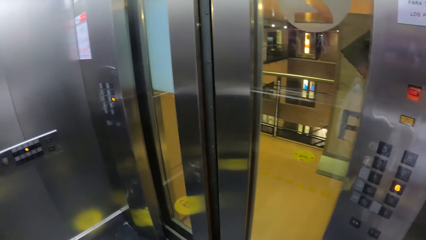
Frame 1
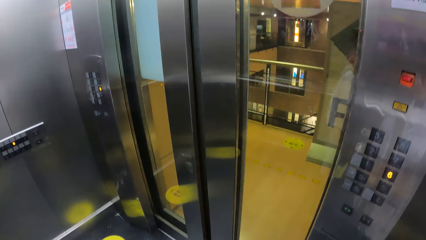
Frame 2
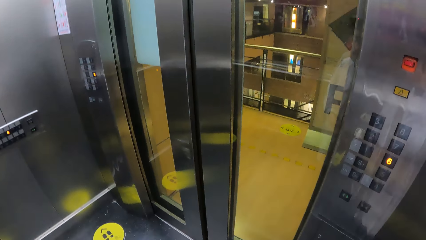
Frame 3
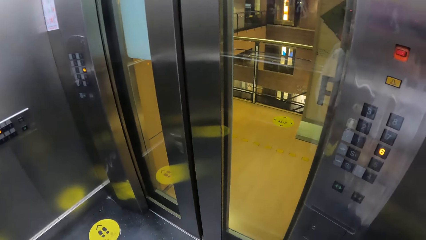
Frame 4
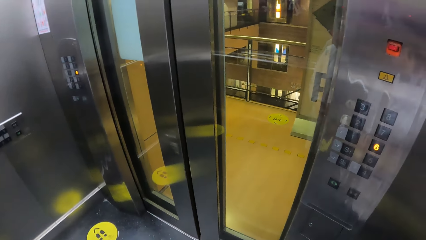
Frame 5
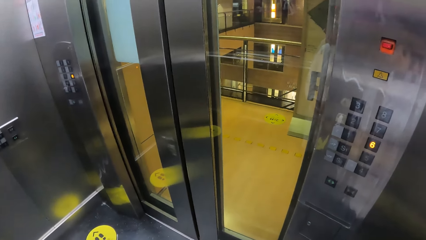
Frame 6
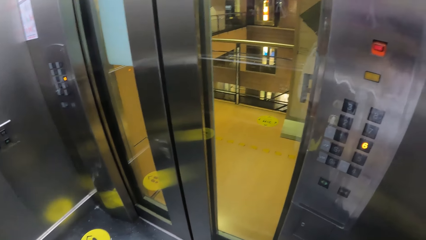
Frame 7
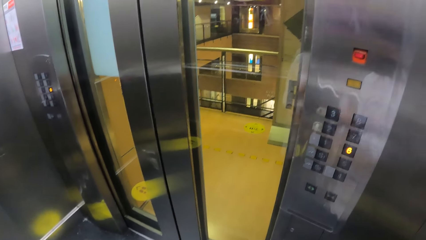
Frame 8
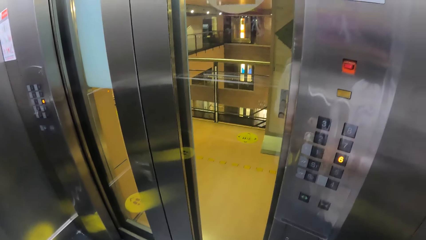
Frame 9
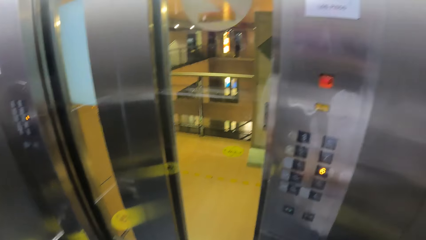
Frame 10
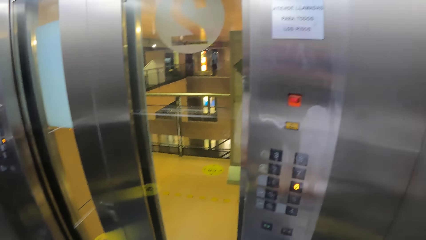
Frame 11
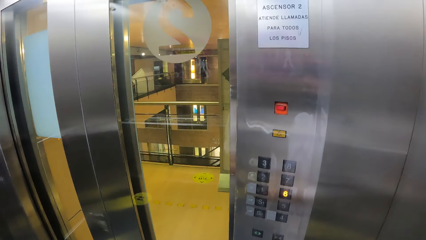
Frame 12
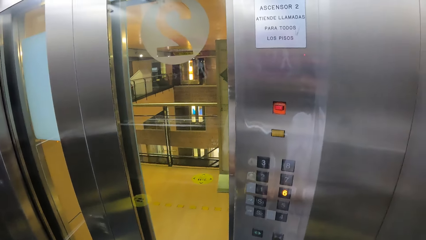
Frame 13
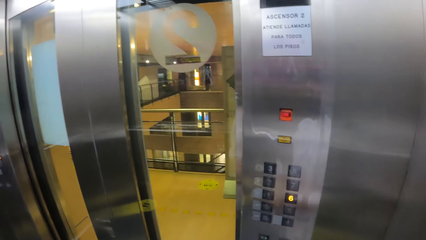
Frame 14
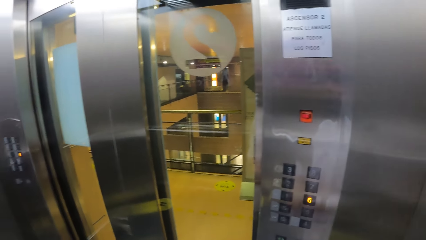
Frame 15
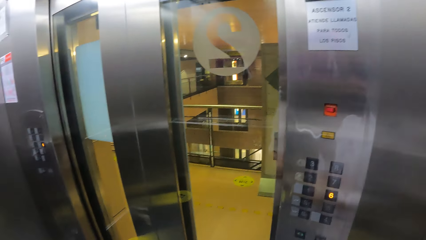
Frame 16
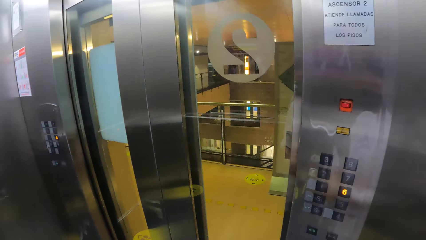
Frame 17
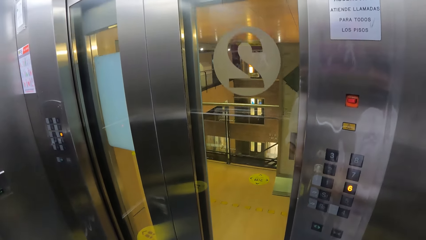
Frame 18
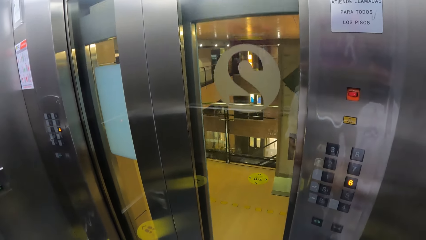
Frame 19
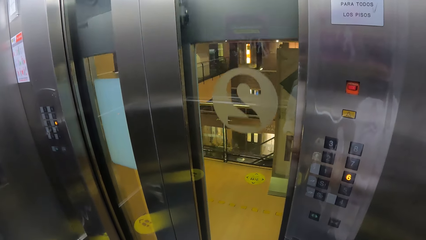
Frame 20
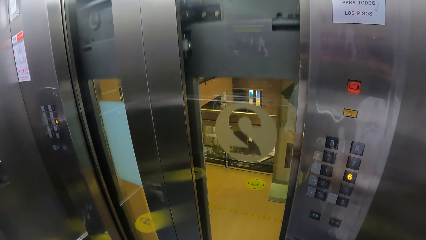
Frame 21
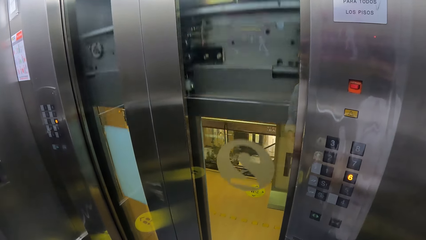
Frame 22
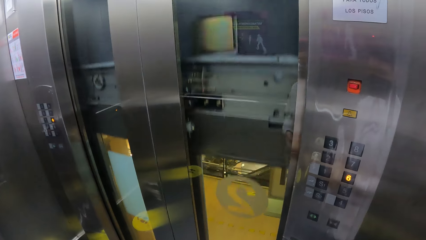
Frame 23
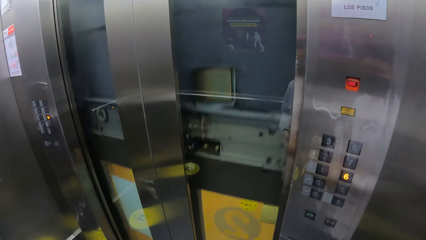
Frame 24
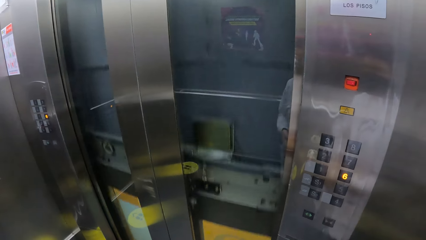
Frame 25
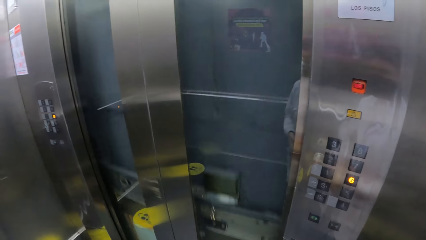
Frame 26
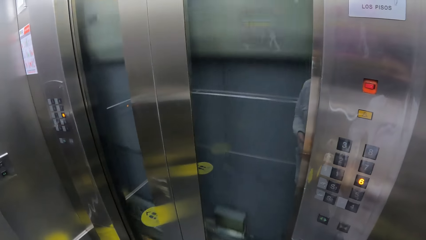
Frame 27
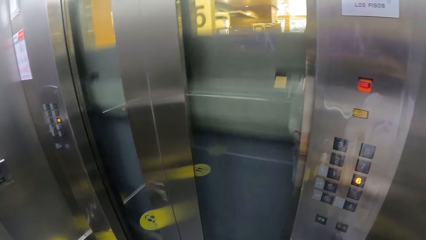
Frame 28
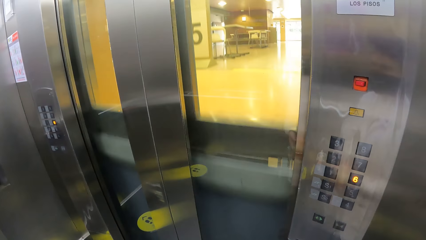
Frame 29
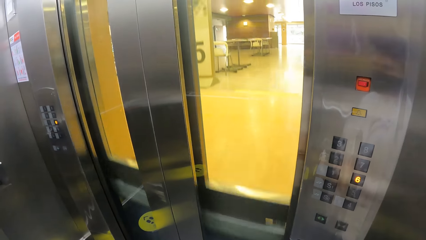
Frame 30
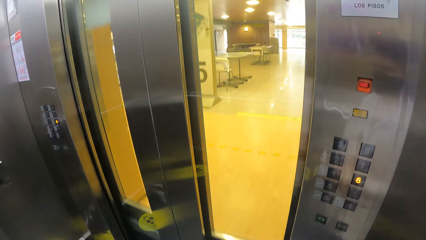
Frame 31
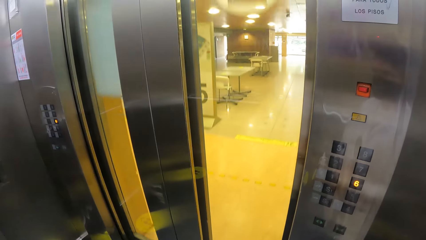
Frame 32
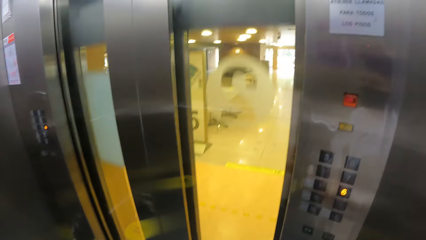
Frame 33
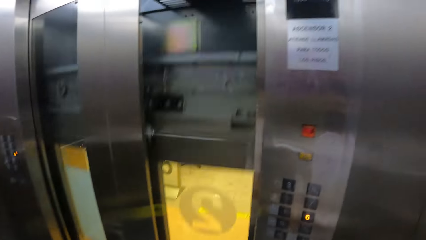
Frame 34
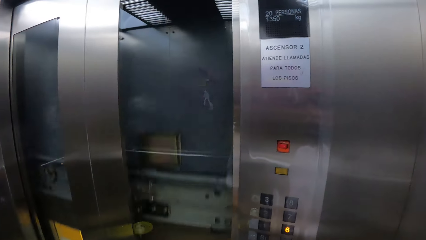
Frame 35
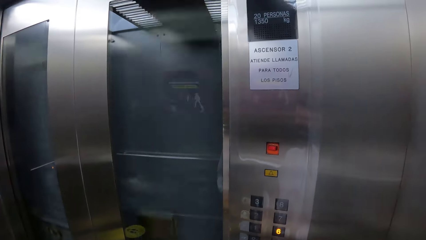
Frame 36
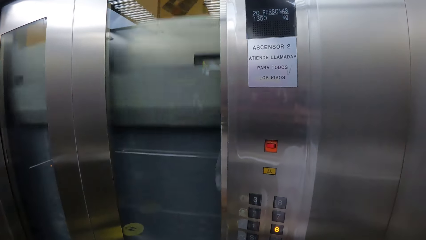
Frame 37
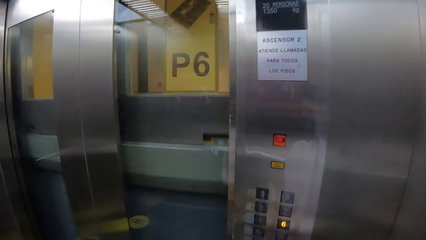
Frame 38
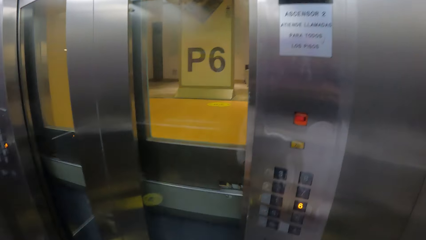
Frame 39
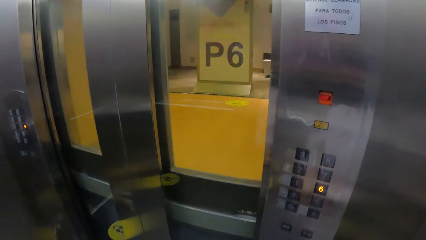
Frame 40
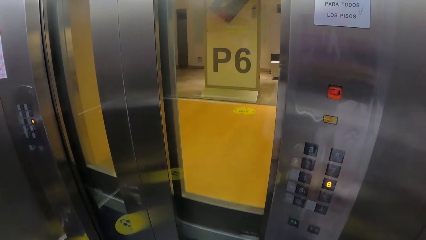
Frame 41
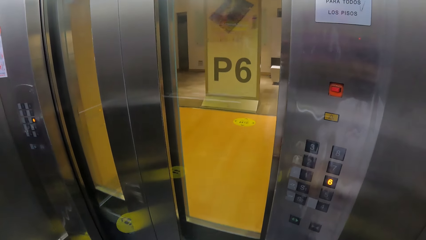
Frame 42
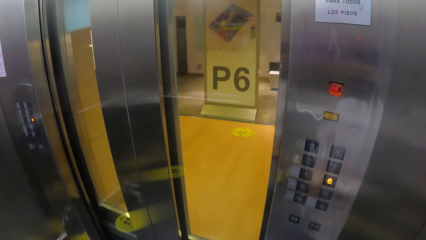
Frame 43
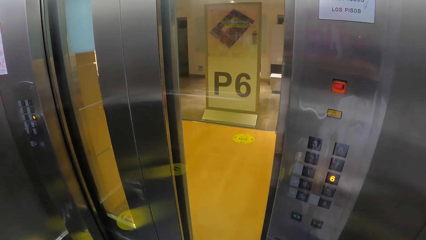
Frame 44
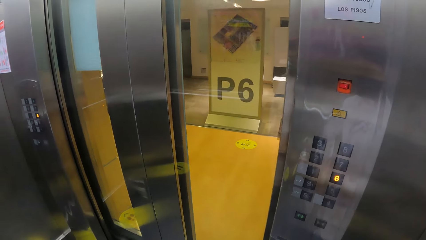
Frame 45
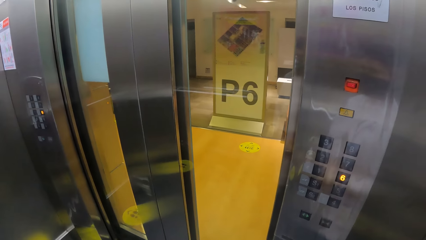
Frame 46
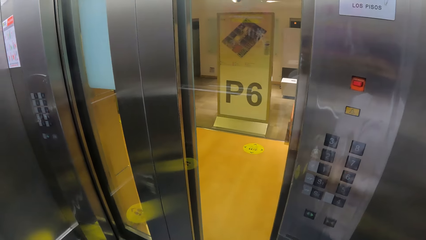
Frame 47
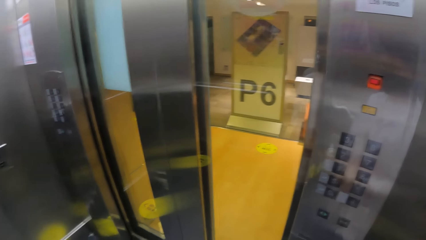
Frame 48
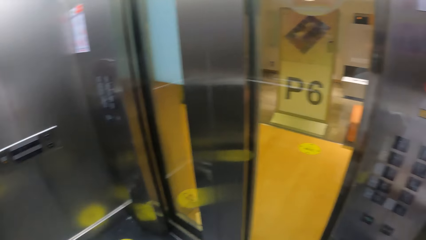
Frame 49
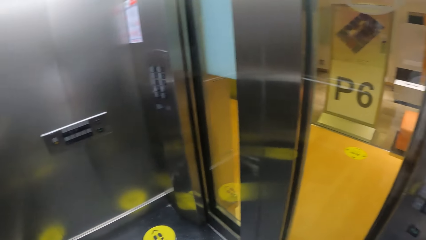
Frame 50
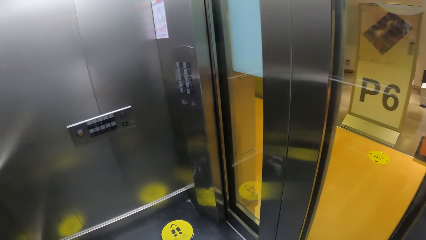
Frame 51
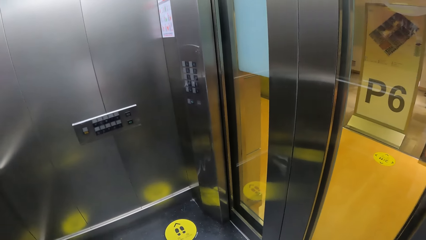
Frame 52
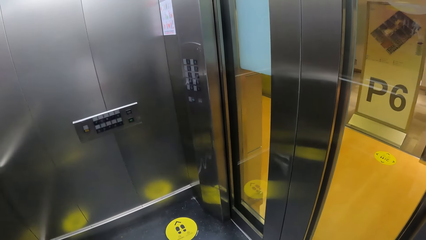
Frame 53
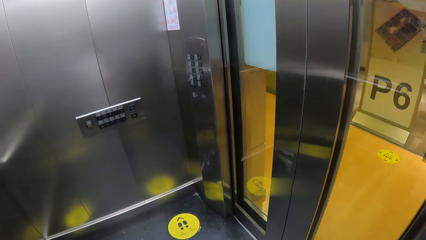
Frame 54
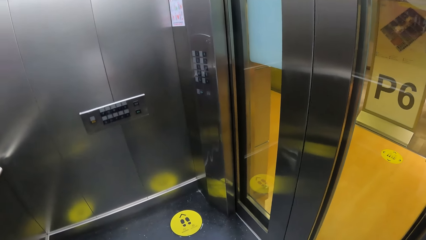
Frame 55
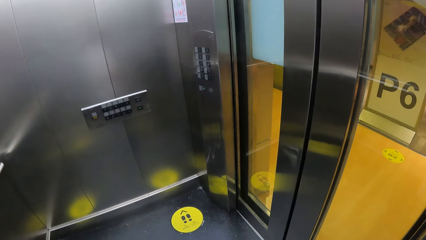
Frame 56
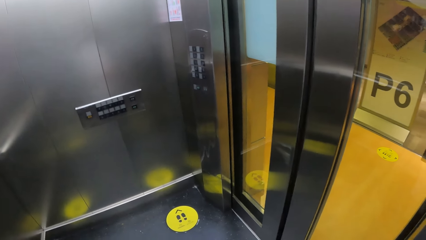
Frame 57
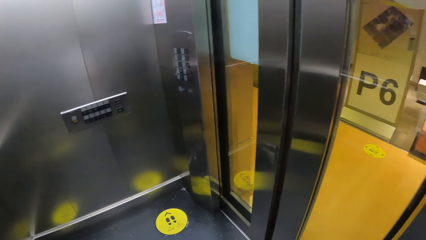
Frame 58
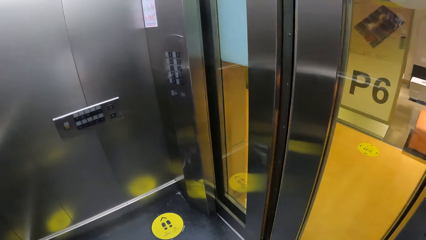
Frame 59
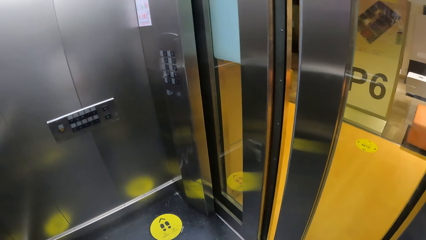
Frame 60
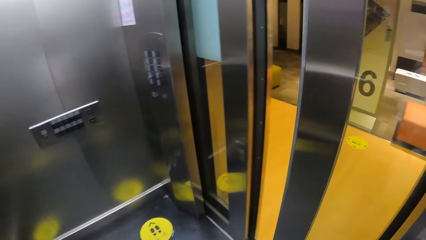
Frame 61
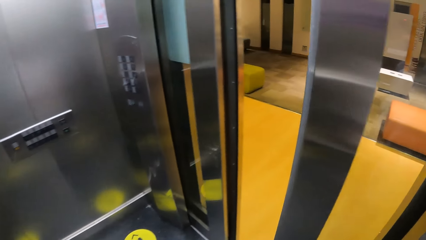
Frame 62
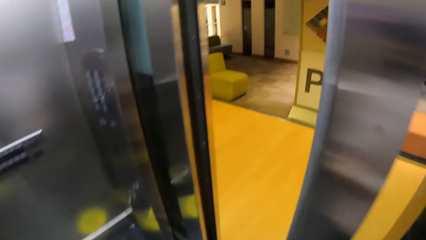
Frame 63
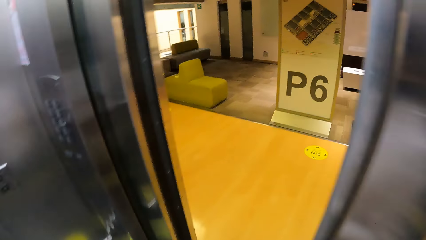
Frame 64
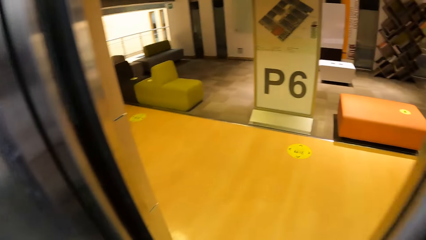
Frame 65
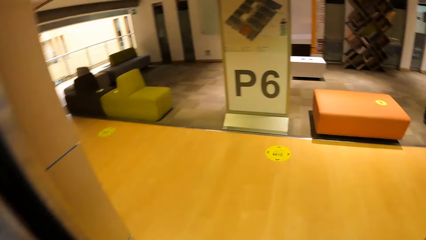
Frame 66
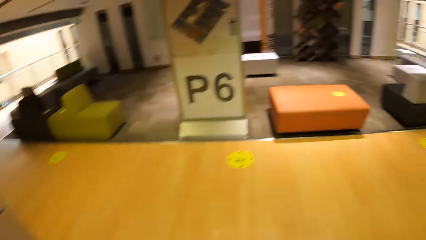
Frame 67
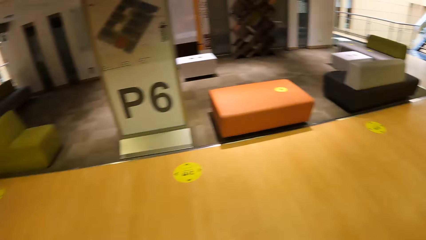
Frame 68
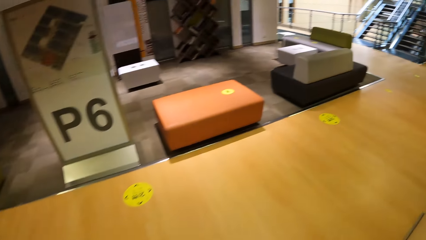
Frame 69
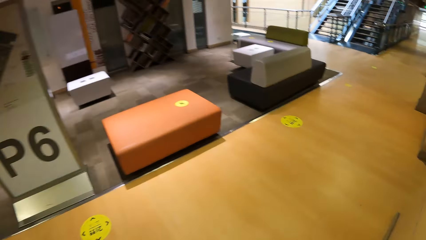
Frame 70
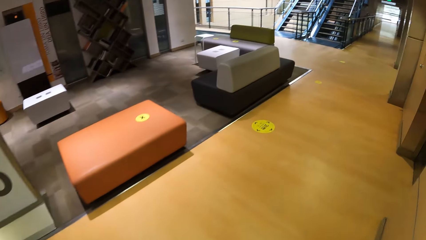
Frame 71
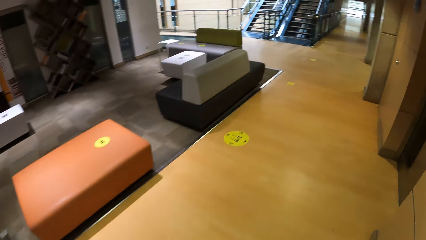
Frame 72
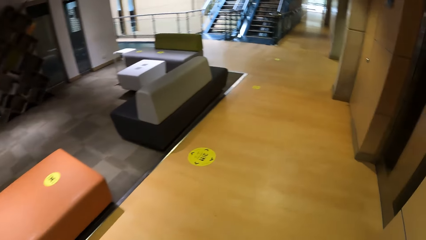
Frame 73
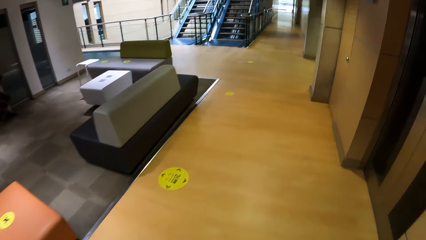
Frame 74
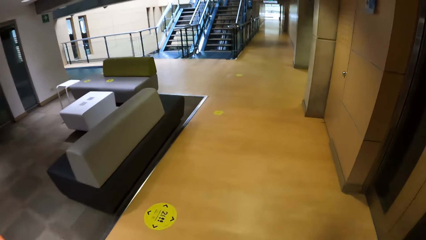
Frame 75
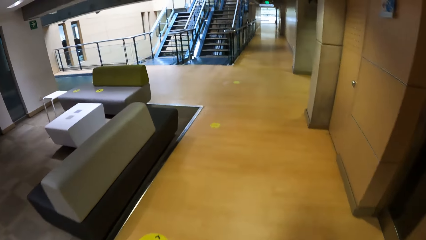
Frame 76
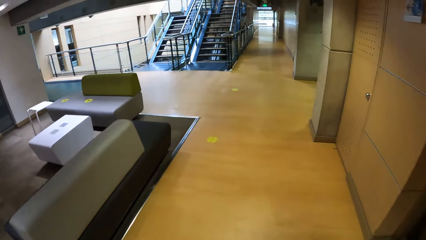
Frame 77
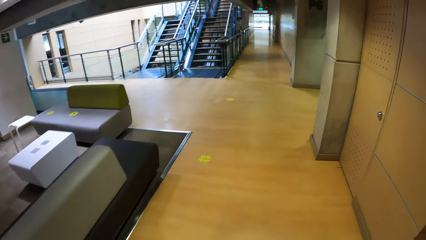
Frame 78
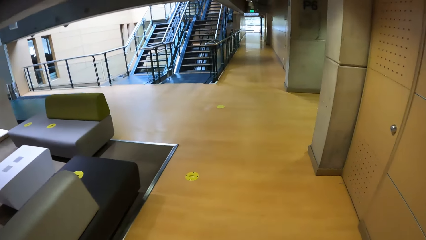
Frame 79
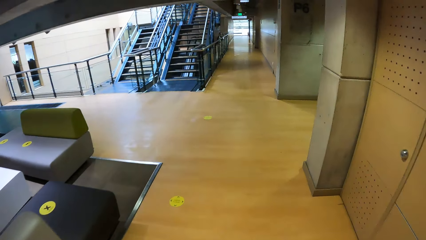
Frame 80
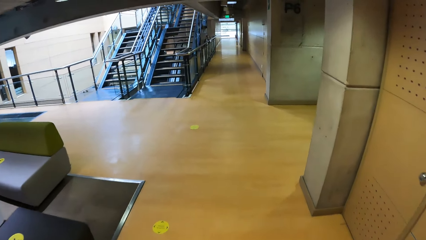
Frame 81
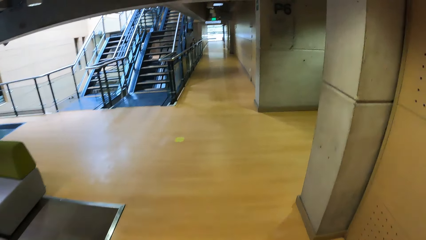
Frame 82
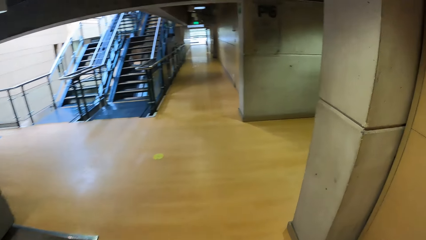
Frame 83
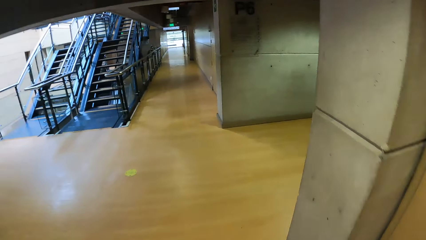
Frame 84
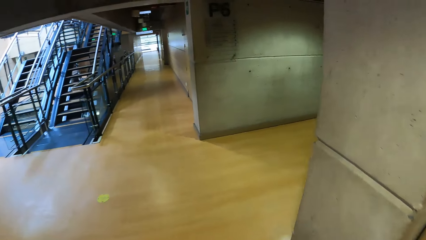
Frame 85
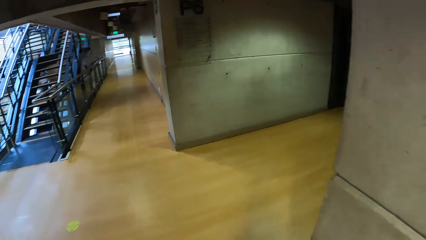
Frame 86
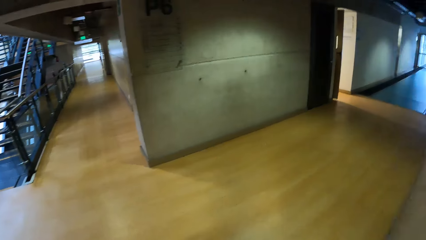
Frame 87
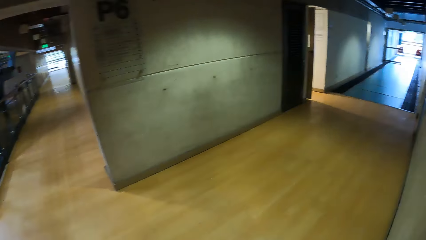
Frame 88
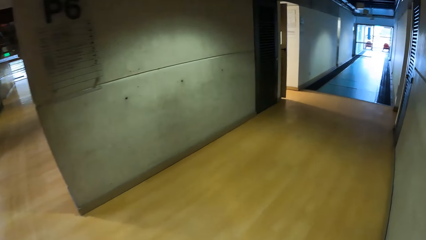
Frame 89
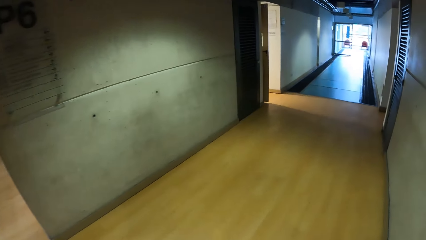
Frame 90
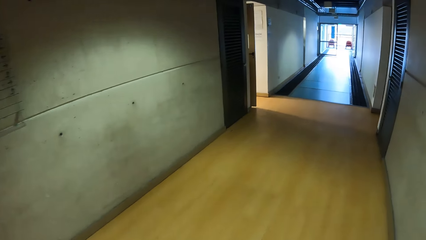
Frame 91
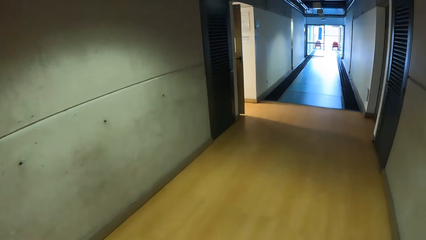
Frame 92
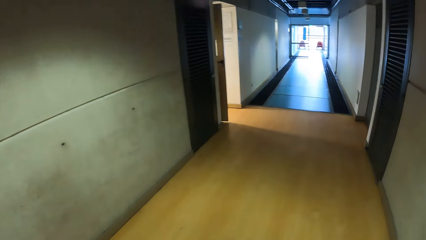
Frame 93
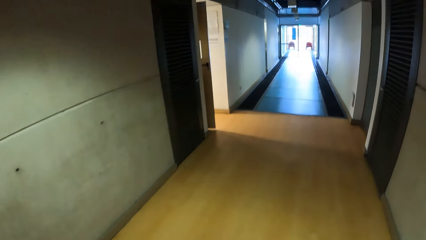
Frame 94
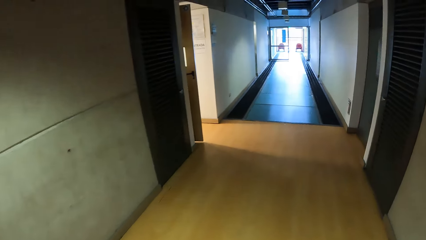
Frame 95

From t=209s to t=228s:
The camera wearer walks out of the elevator. They walk on a corridor. They walk around.
